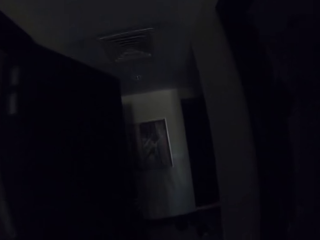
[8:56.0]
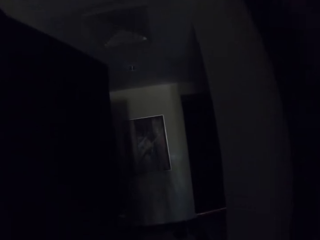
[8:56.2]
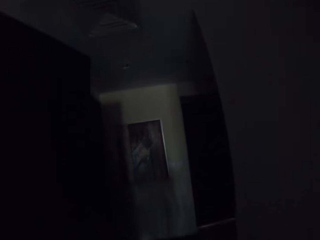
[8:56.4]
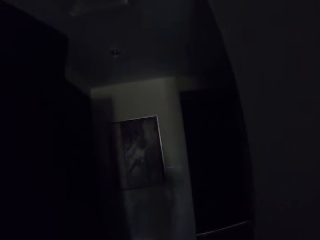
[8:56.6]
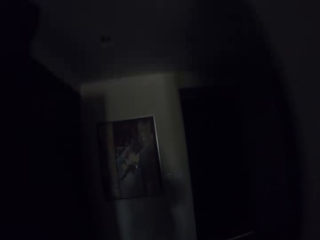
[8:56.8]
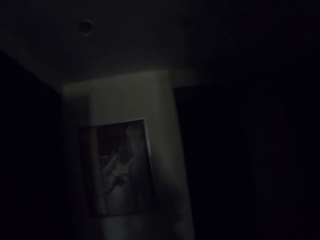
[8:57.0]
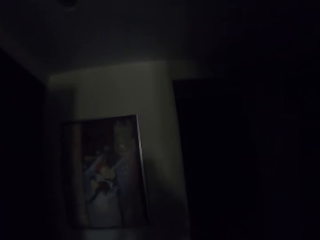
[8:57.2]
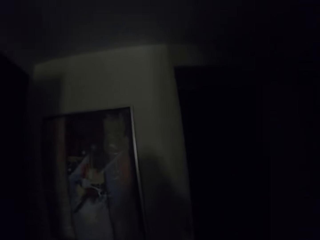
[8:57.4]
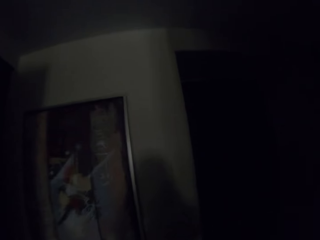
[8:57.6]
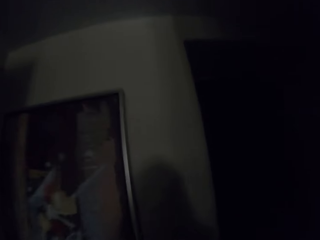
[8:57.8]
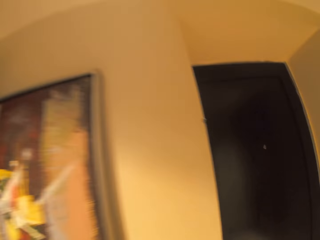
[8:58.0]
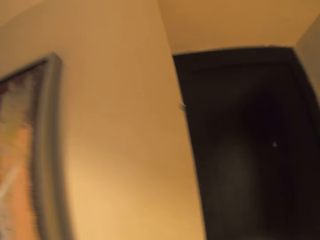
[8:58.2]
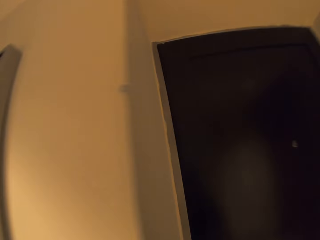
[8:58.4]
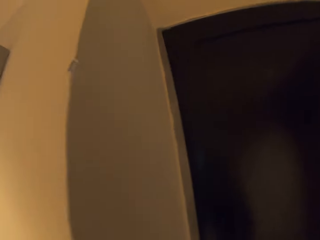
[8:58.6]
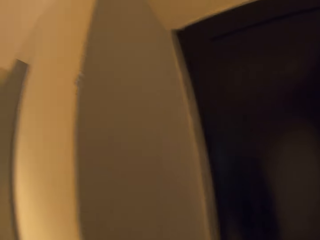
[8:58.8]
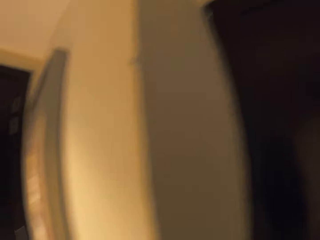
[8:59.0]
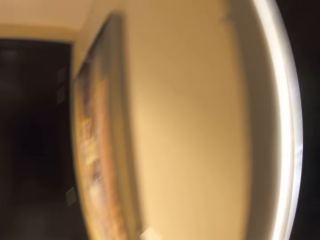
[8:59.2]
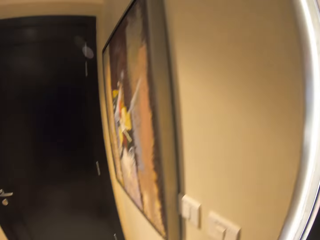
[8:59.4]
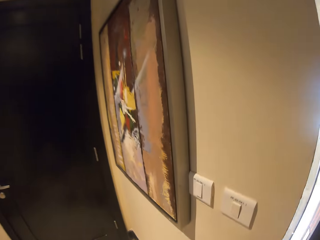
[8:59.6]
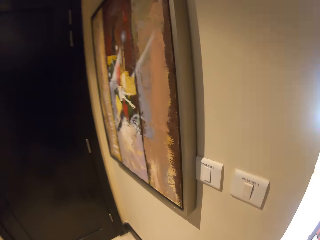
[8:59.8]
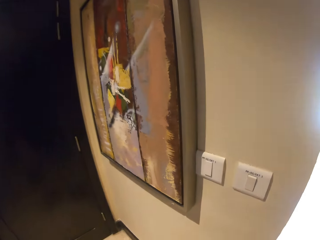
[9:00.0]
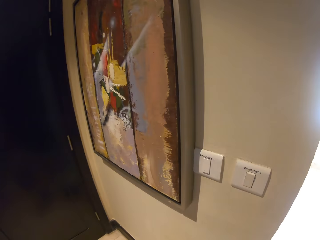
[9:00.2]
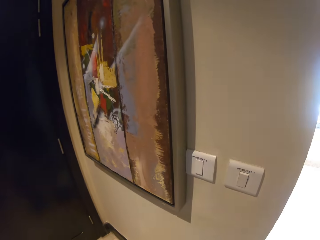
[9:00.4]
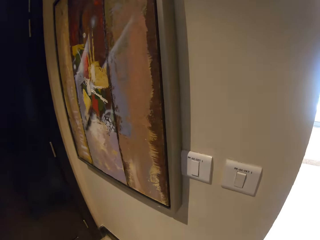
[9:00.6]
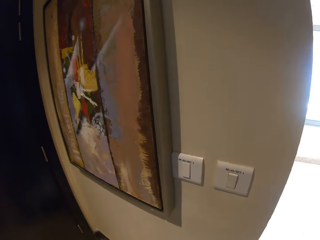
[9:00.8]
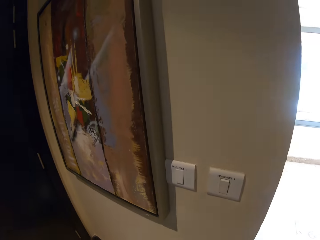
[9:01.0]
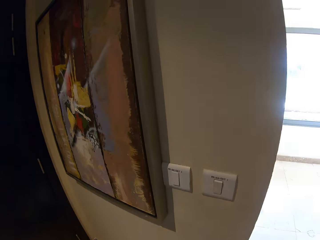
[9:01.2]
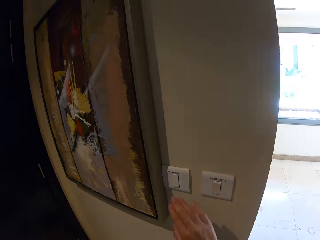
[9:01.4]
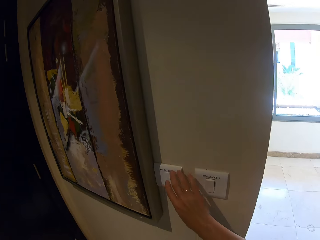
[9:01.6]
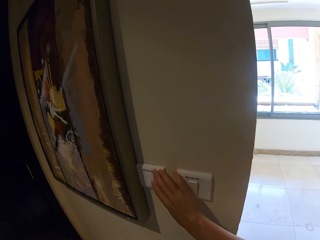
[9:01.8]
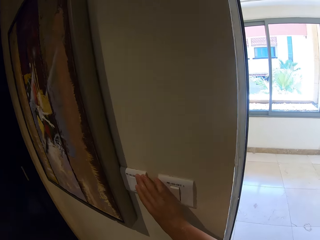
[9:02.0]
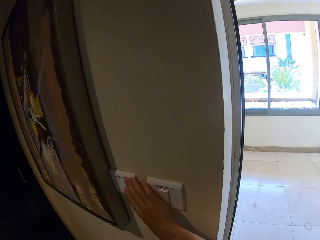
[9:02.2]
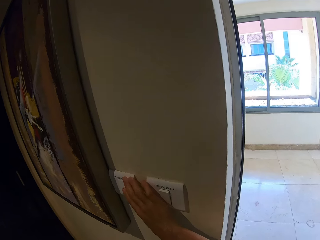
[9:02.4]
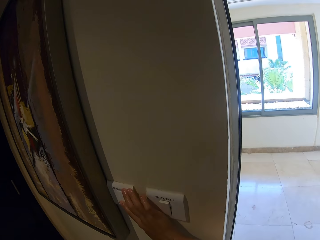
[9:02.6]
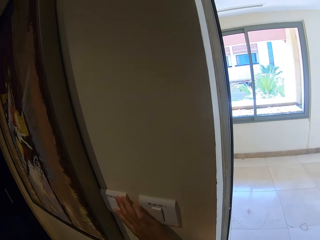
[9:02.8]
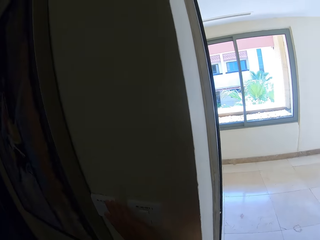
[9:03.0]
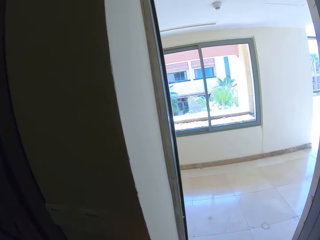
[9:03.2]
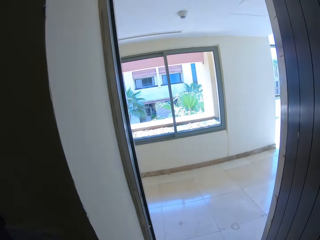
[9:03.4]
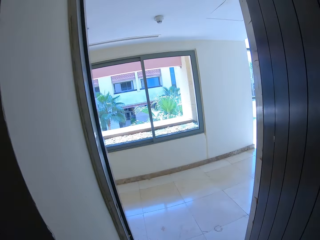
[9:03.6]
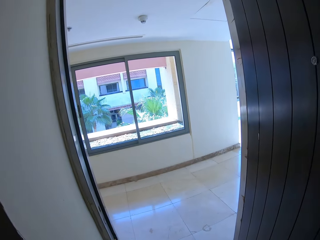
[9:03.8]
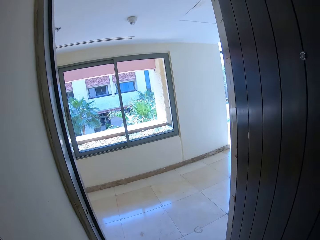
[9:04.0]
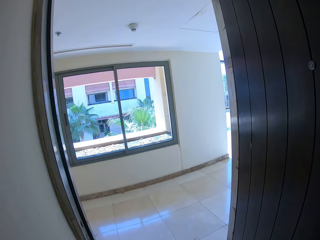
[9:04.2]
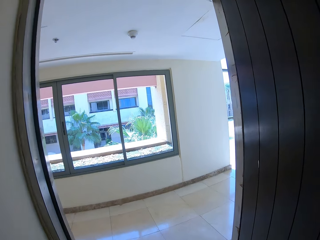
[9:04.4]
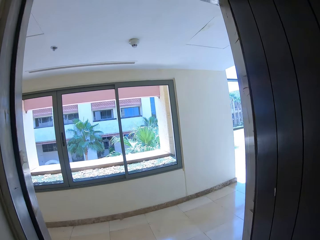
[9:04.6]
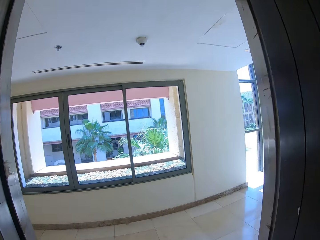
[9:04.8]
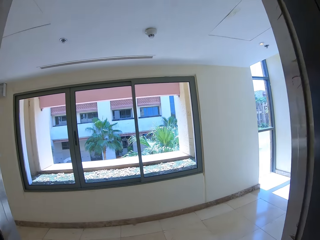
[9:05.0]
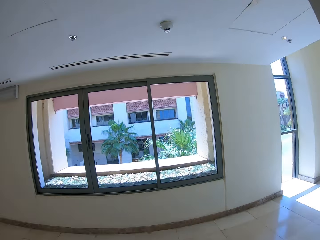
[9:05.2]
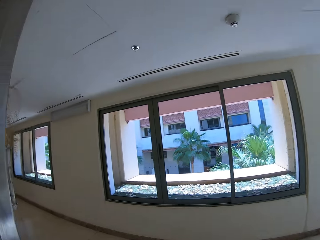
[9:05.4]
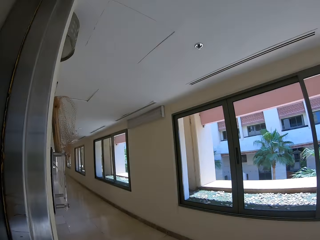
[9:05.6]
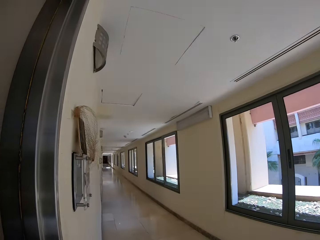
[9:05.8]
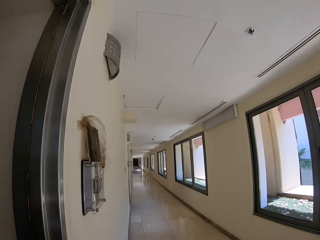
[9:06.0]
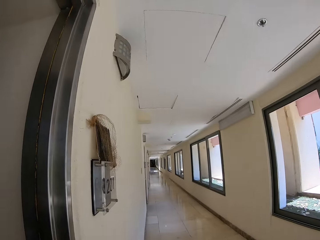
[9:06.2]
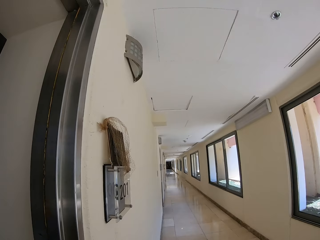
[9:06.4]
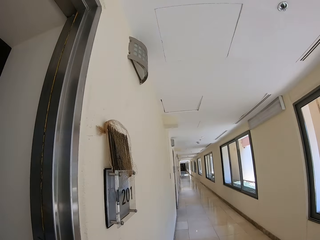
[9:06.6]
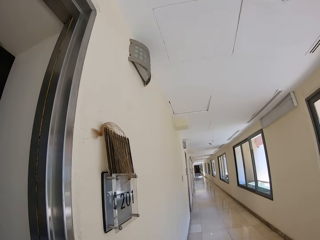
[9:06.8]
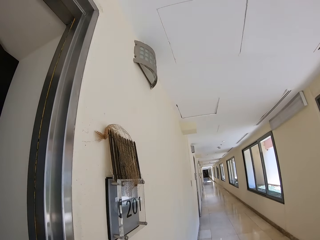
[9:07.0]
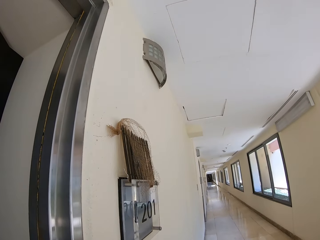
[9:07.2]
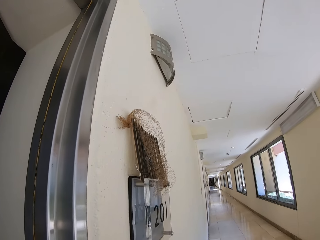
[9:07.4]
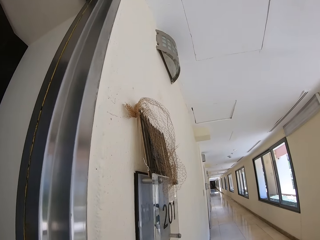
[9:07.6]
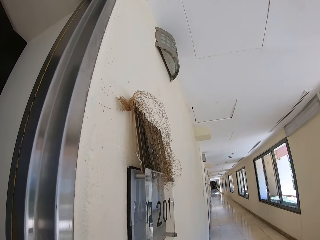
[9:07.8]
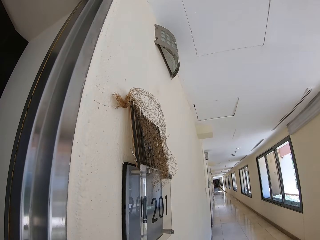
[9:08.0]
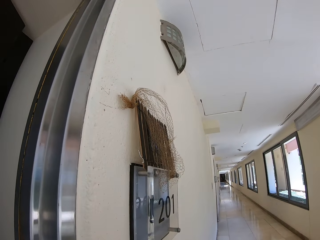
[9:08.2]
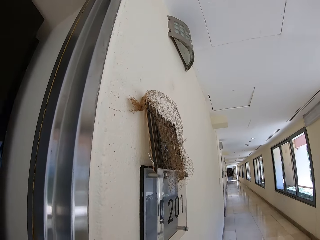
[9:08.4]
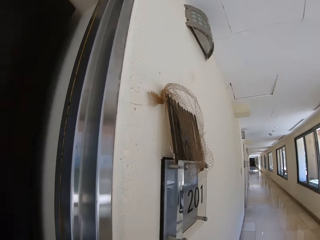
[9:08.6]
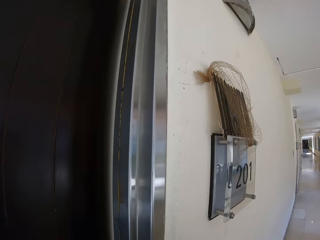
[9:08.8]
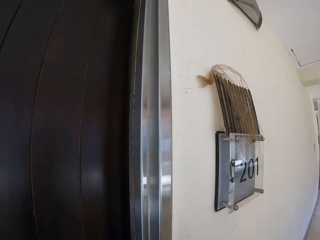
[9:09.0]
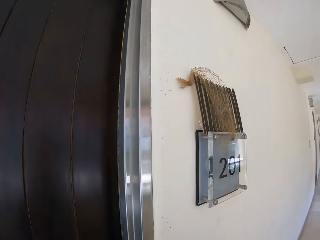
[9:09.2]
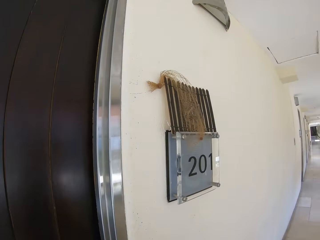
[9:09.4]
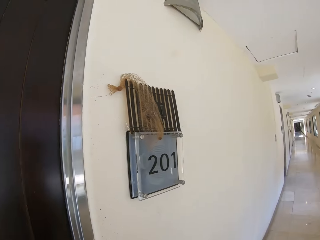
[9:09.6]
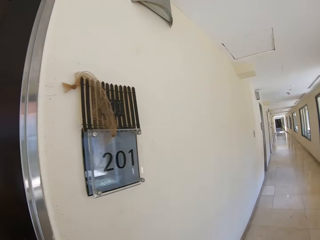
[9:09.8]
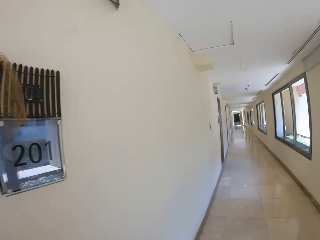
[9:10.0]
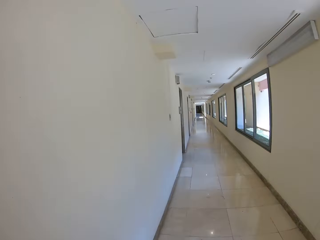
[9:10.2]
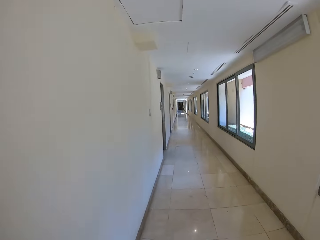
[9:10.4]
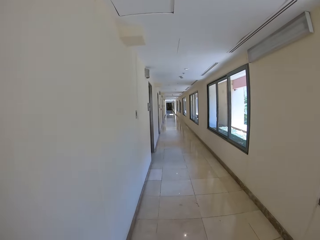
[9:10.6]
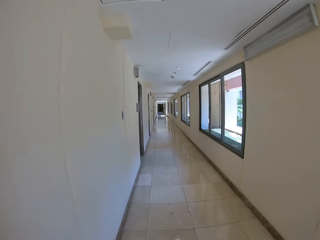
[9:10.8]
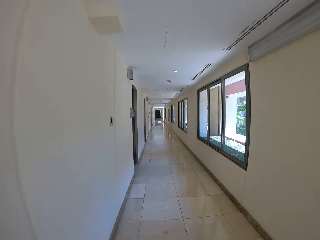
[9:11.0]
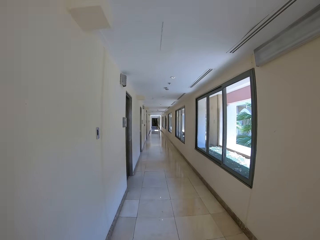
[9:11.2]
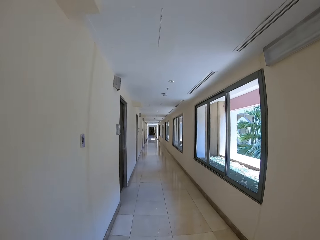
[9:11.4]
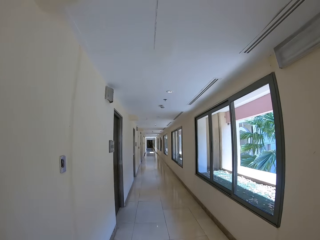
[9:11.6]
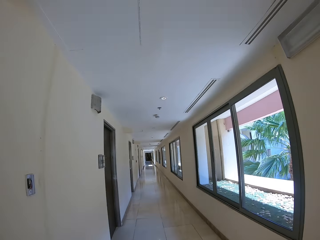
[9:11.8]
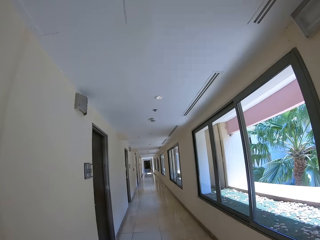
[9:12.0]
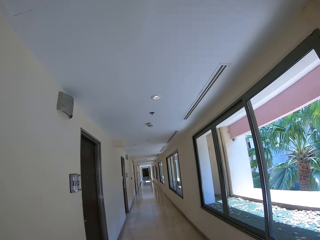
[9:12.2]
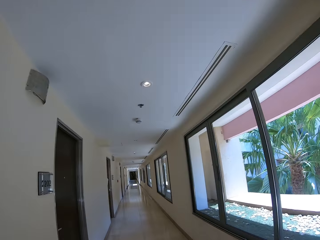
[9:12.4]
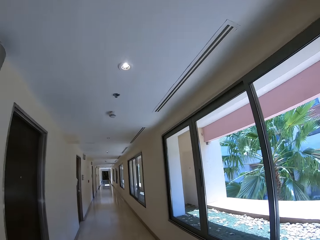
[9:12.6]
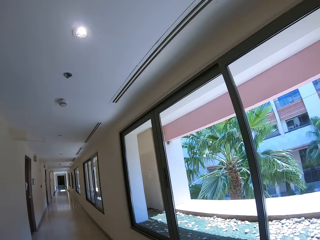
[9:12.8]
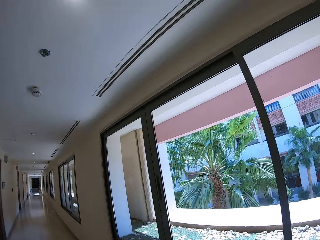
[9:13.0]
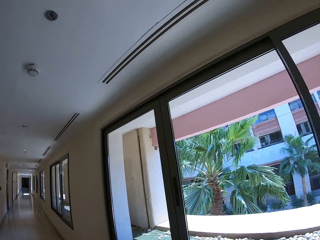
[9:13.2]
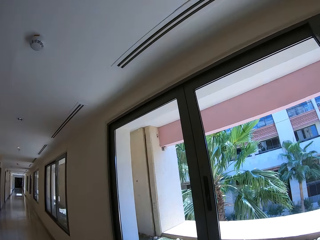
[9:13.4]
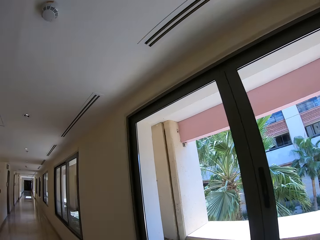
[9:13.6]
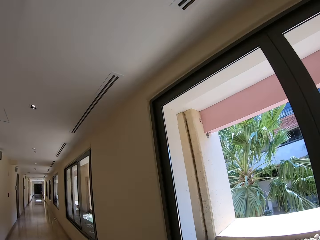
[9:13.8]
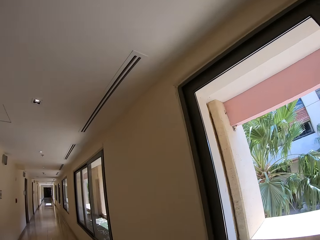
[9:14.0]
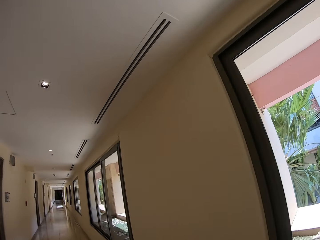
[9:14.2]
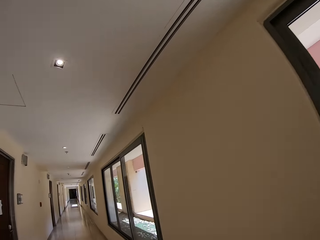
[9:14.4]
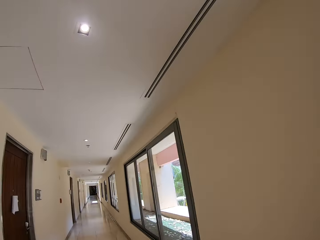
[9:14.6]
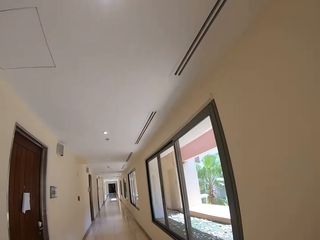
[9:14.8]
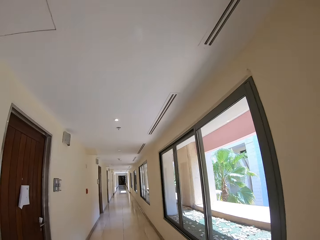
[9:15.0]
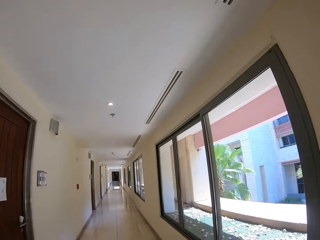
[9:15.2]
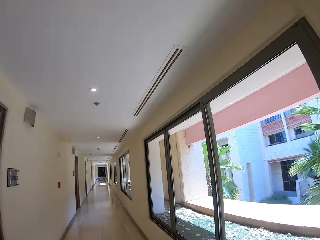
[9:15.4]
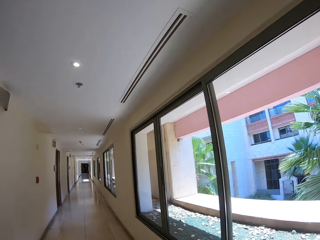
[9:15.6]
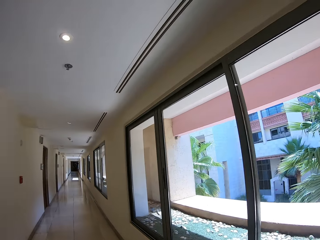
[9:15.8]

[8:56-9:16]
The camera wearer puts on the lights. They open the door. They switch off the lights. They walk outside the house. They close the door. They walk in the hallway.

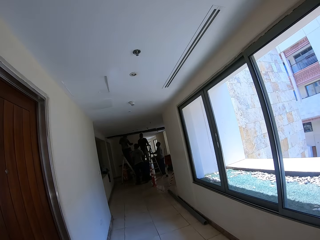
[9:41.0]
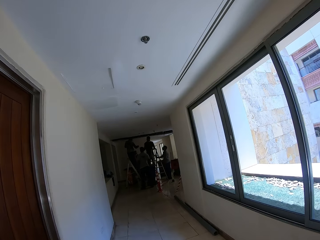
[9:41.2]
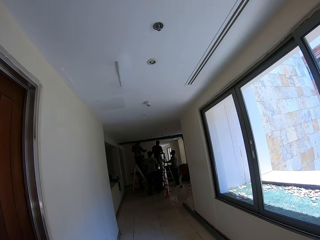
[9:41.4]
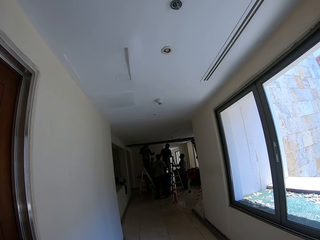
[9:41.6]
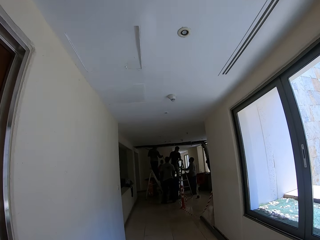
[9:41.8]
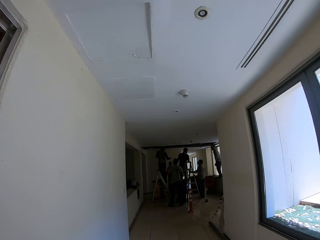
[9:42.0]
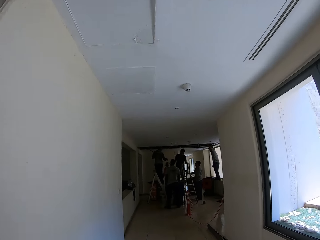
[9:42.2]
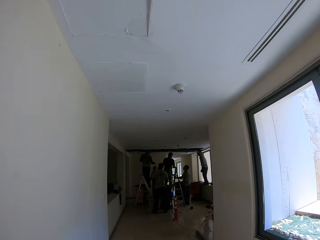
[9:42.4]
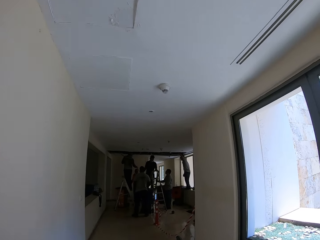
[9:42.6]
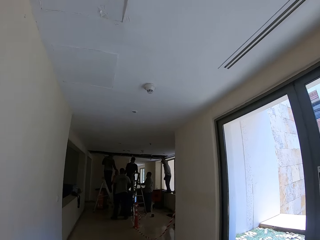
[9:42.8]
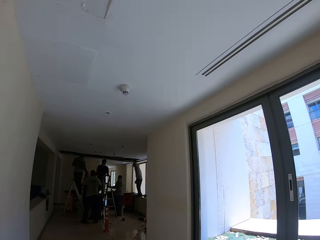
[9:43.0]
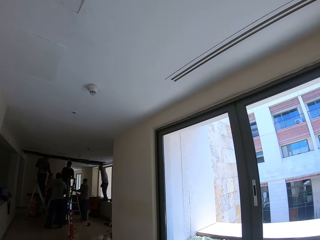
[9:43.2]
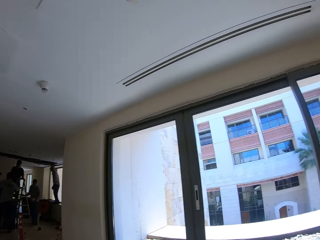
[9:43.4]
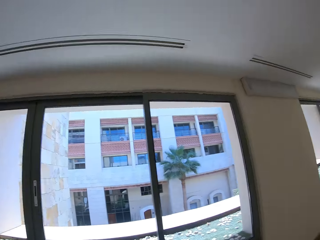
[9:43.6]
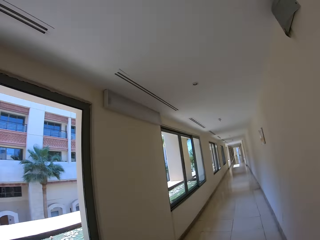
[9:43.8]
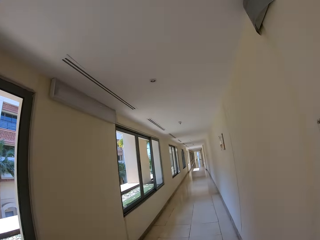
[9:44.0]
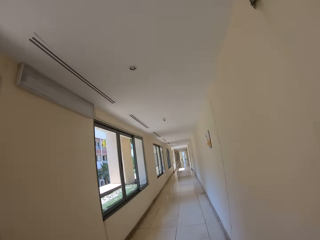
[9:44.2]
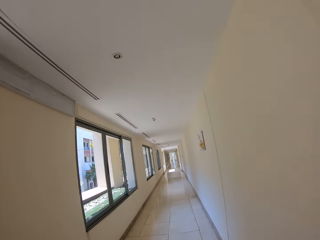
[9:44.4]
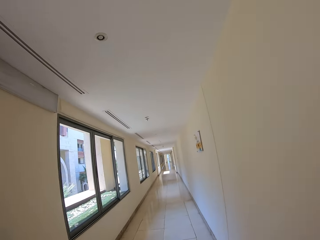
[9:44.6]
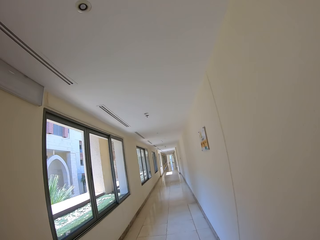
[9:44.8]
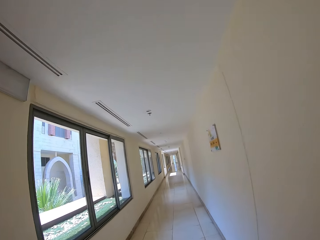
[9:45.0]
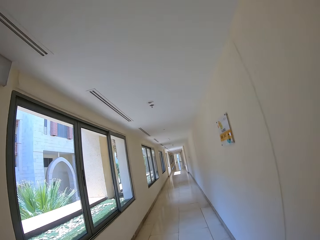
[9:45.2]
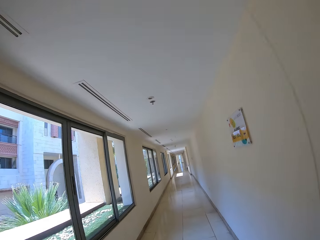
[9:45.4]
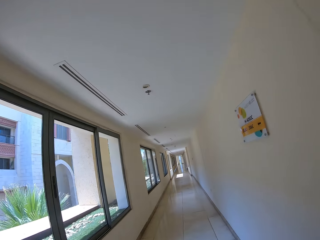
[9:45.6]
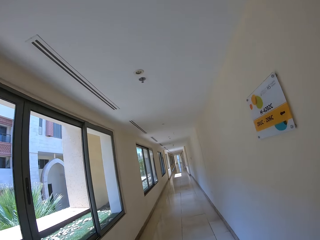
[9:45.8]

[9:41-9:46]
The camera wearer turns around. A man appears. Another man appears. Another man appears. Another man appears. Another man appears. The camera wearer walks along the veranda.
